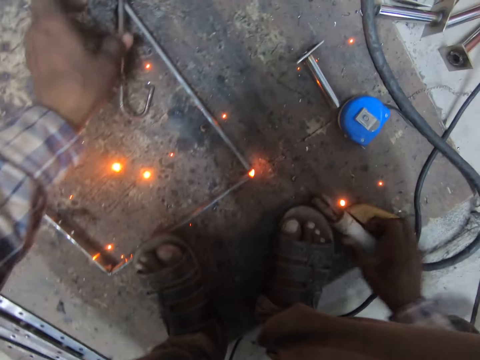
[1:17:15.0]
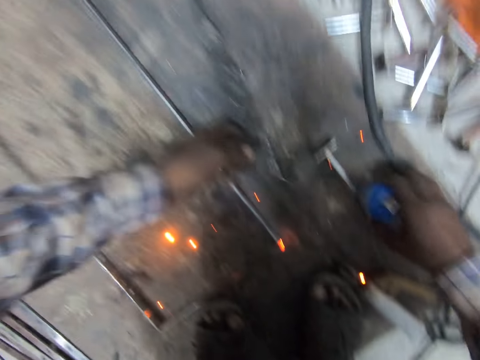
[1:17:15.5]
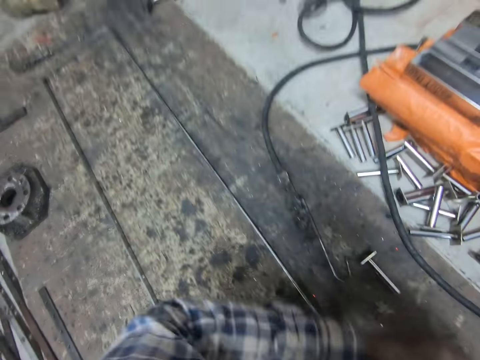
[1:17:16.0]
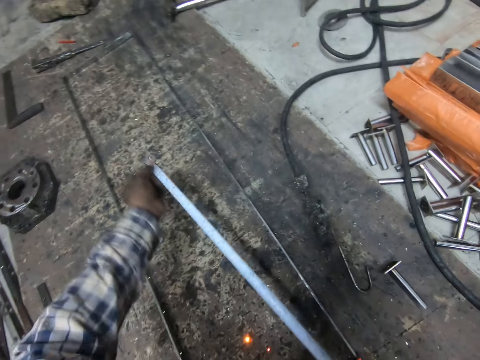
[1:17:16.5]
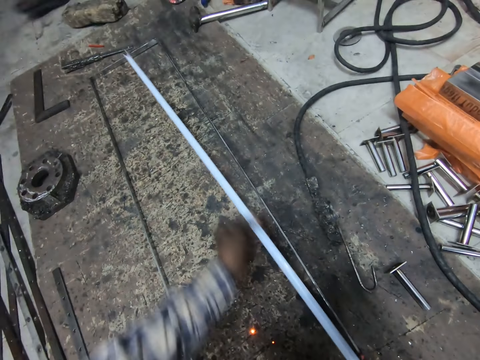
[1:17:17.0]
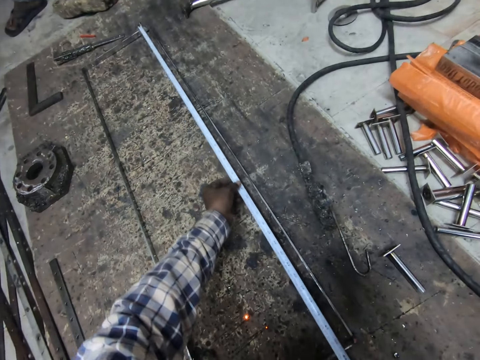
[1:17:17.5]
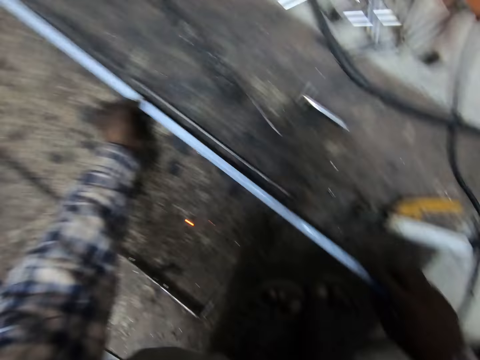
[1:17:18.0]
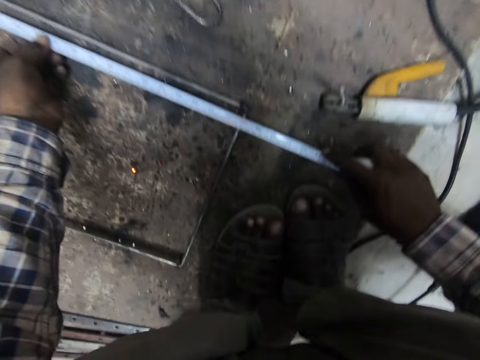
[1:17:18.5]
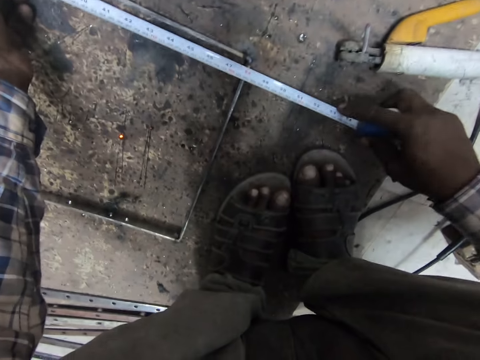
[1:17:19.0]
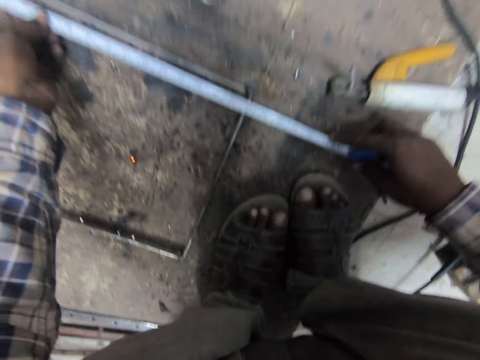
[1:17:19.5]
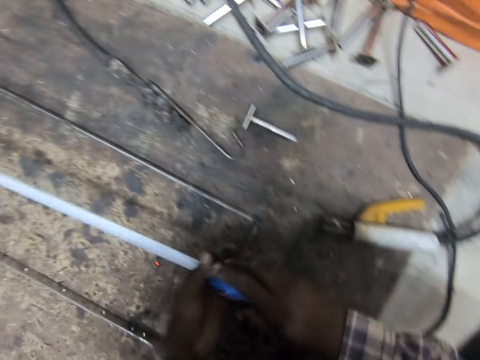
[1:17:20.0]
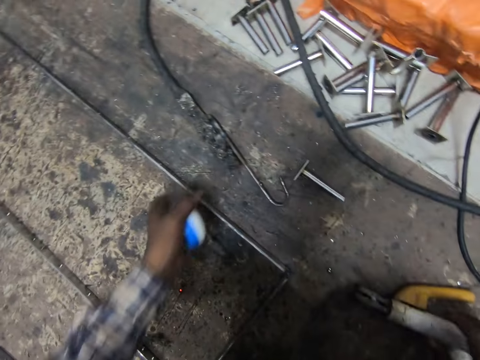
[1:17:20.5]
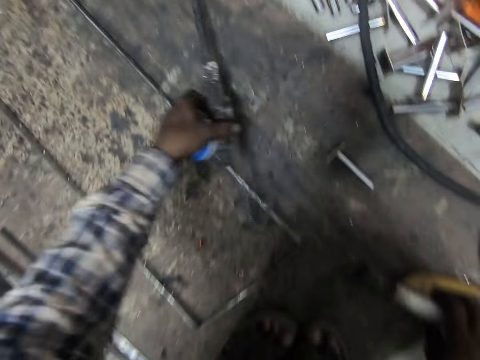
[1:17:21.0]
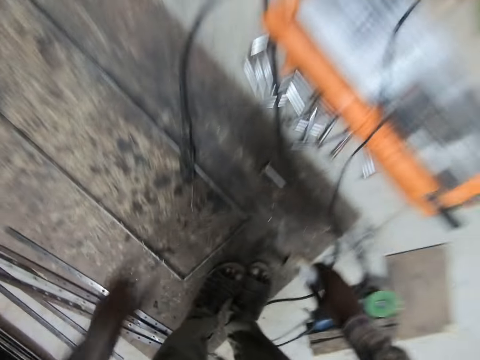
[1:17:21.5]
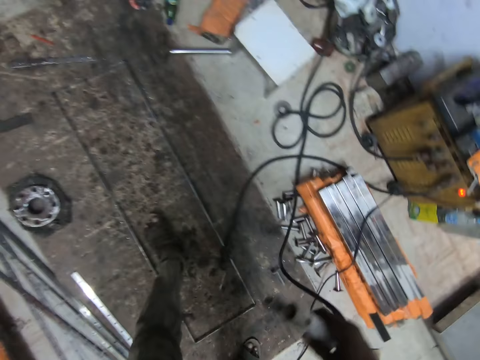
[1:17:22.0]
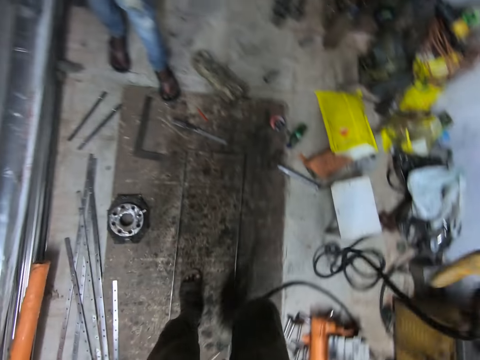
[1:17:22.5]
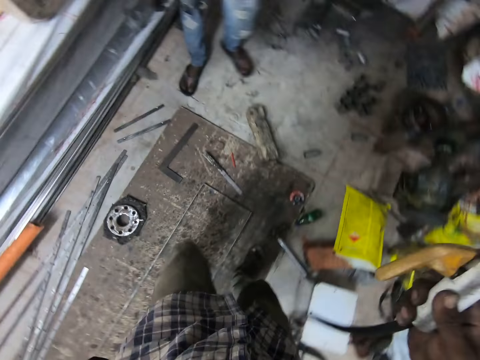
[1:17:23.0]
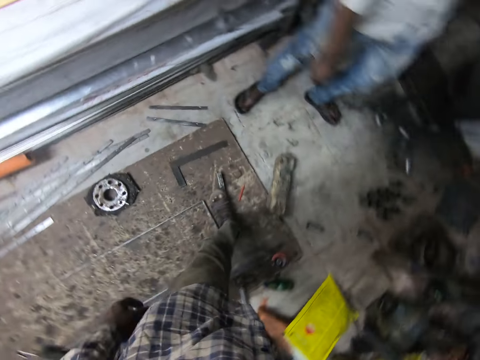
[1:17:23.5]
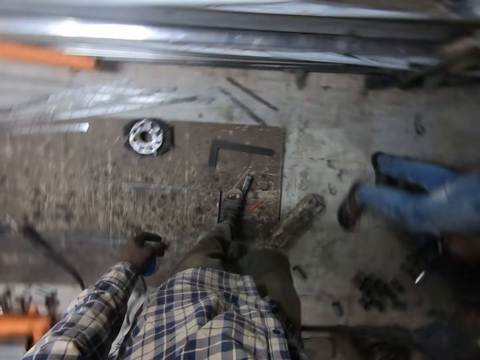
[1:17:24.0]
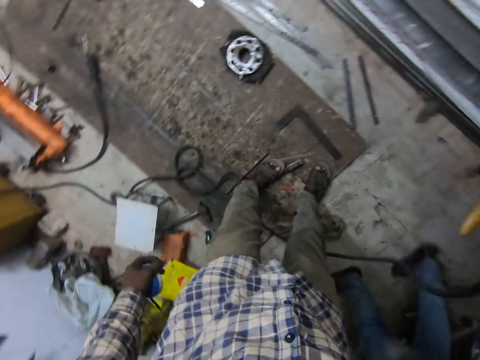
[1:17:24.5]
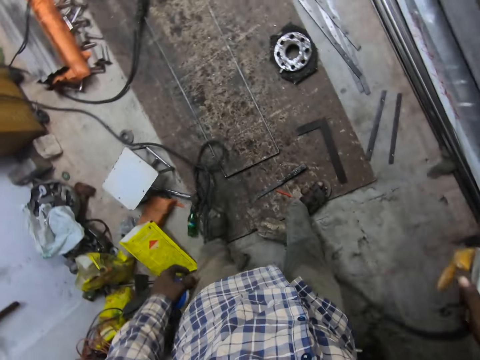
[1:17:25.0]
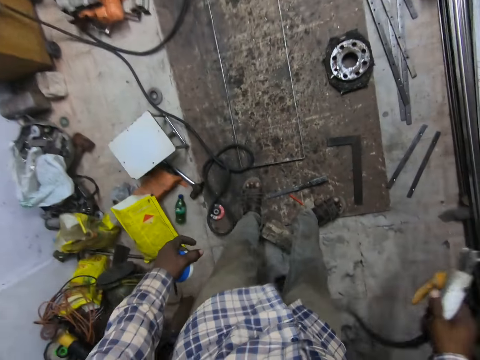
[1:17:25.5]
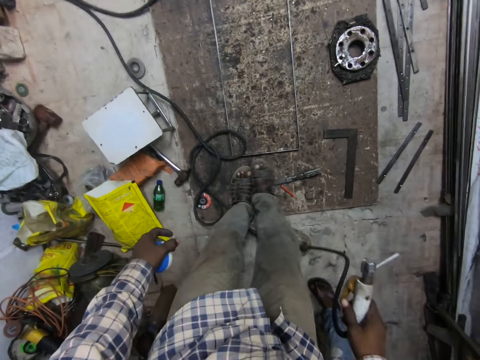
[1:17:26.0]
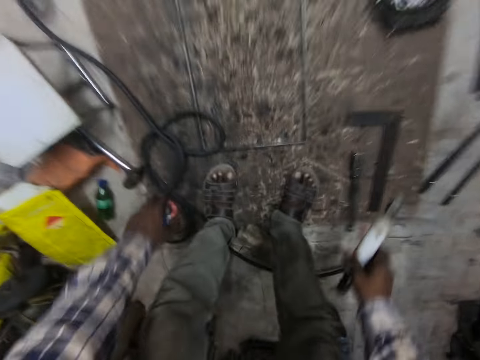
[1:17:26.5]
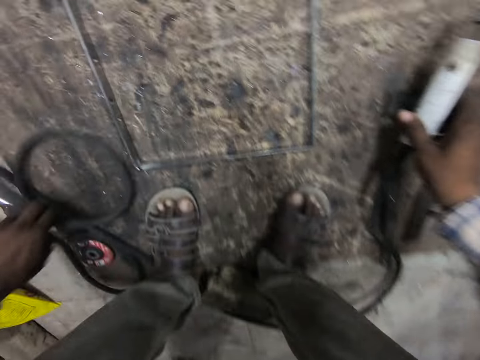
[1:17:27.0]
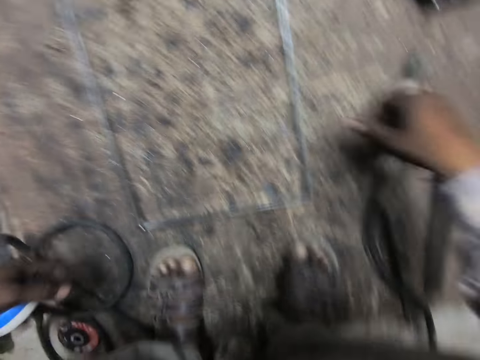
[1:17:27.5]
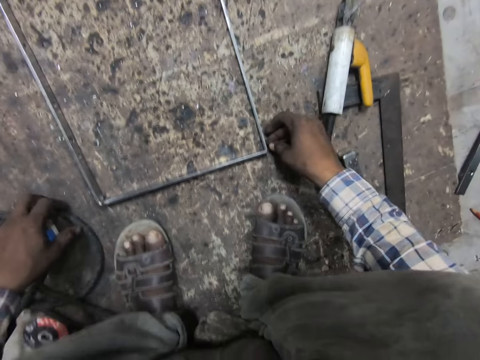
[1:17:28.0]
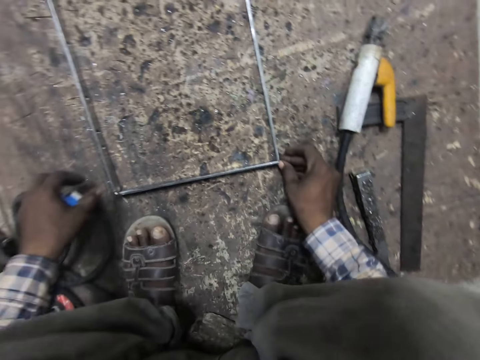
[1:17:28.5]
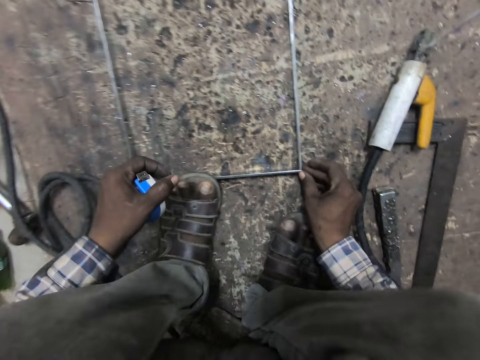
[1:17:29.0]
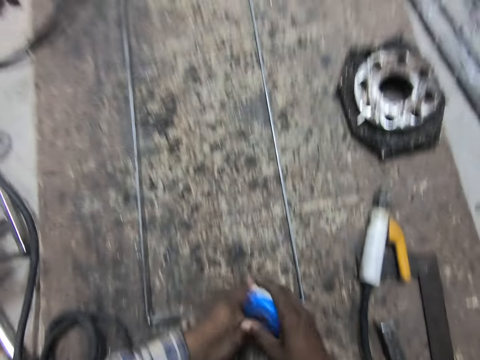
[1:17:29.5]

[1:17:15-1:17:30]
The camera wearer drops the welding machine on the wooden slab. He picks up the measuring tape from the wooden slab with his right hand. He pulls out the tape rule from the measuring tape. He measures the welded metal with the measuring tape. He holds the tape measure. He moves the tool with his left hand. He puts a metal hook on the metal structure. He moves to the other side. He holds the welding holder. He walks toward a man. The man walks away from the camera wearer. The camera wearer moves some tools with his legs on the wooden slab. He squats on the floor. He drops the welding machine on the wooden slab. He adjusts the welded metals. He steps on the metal structure with his leg.

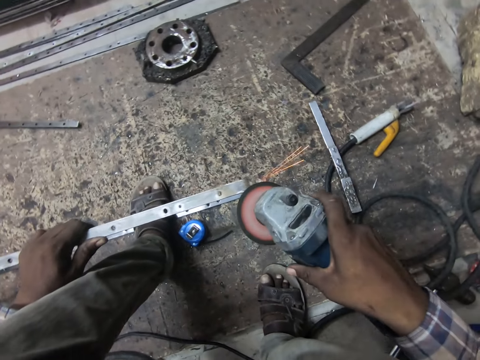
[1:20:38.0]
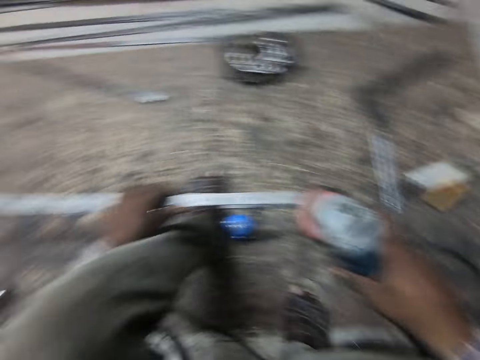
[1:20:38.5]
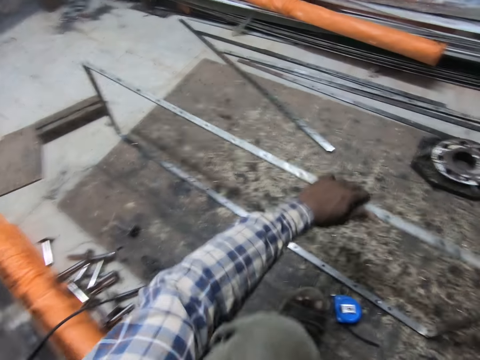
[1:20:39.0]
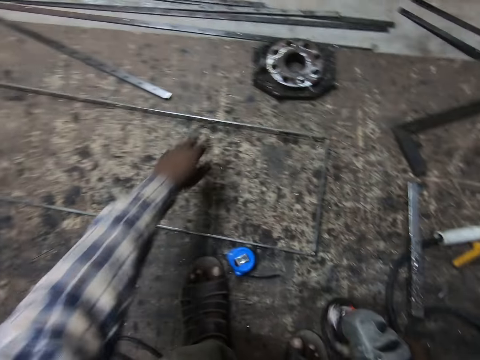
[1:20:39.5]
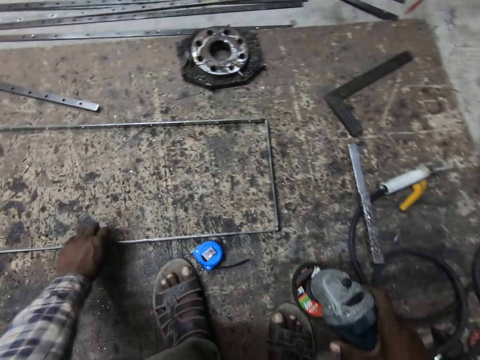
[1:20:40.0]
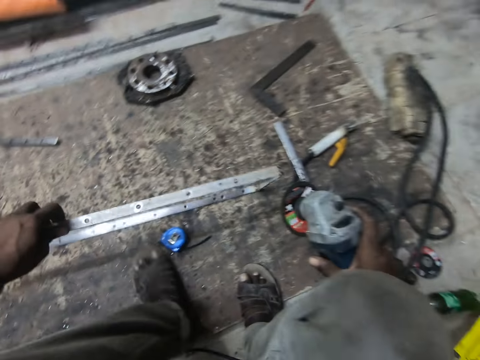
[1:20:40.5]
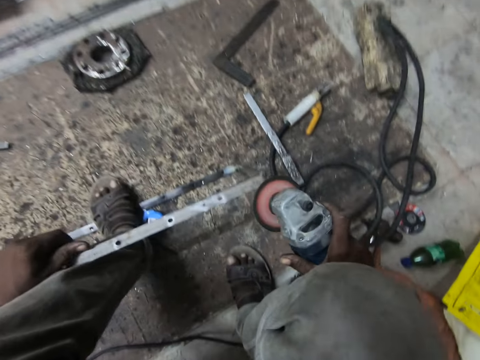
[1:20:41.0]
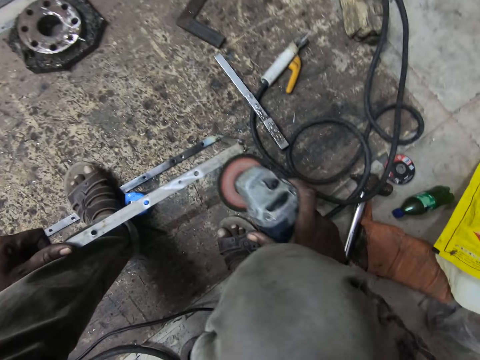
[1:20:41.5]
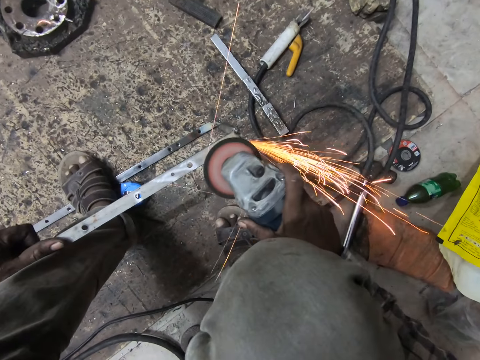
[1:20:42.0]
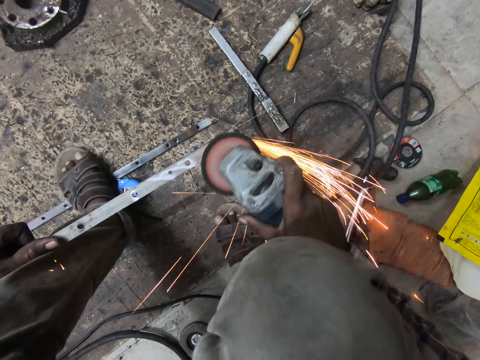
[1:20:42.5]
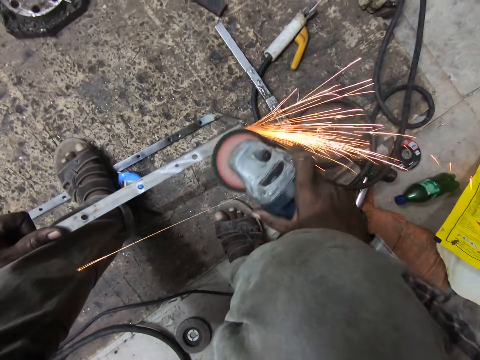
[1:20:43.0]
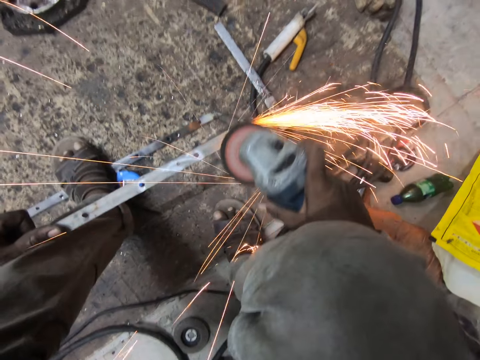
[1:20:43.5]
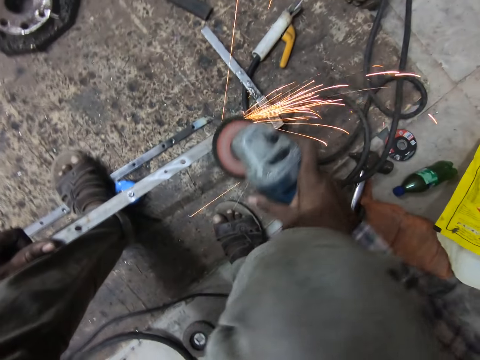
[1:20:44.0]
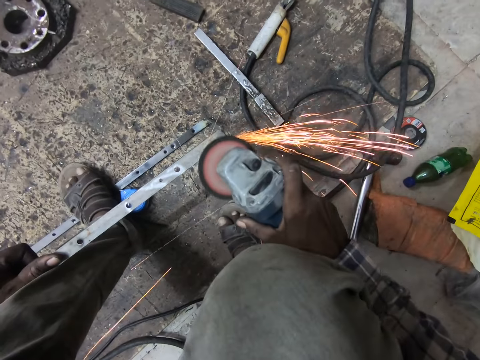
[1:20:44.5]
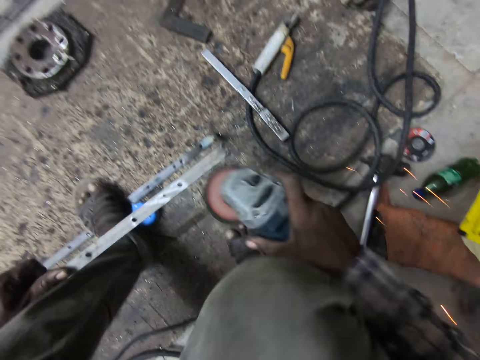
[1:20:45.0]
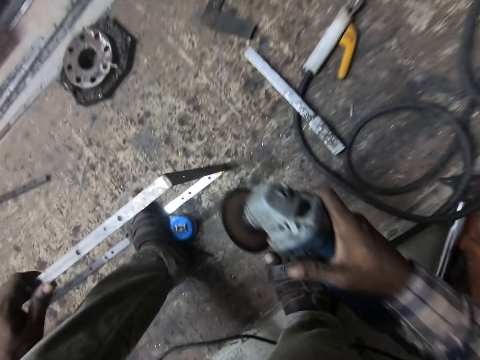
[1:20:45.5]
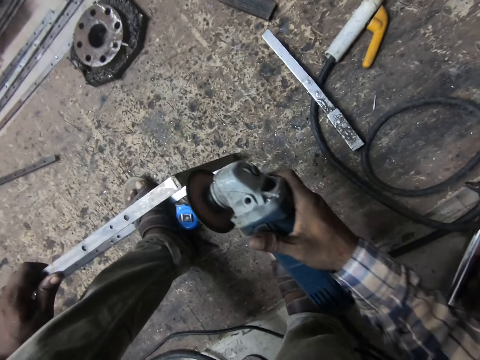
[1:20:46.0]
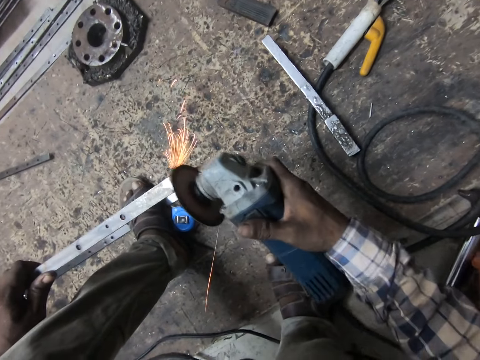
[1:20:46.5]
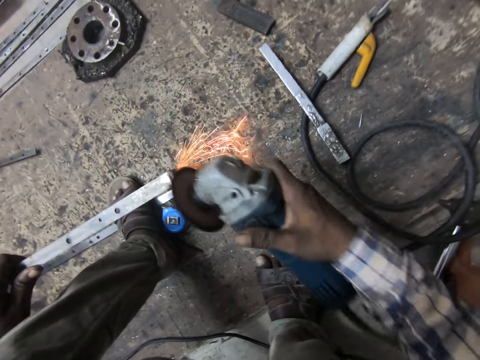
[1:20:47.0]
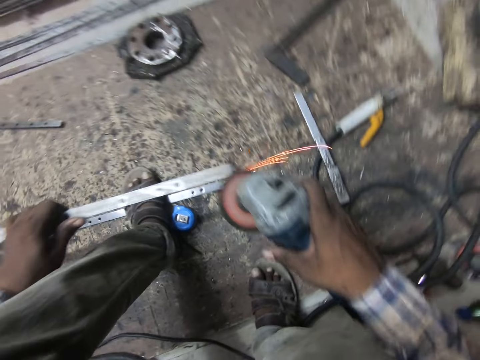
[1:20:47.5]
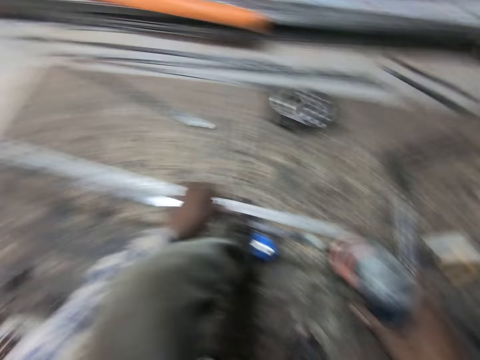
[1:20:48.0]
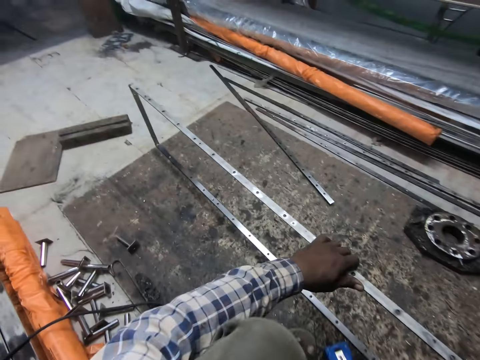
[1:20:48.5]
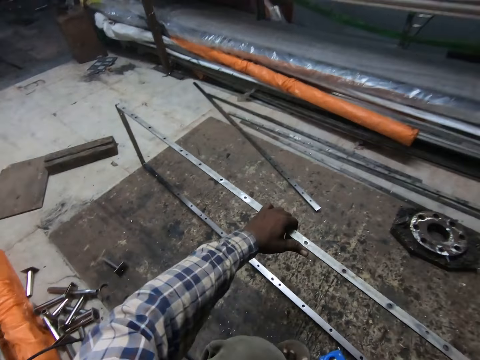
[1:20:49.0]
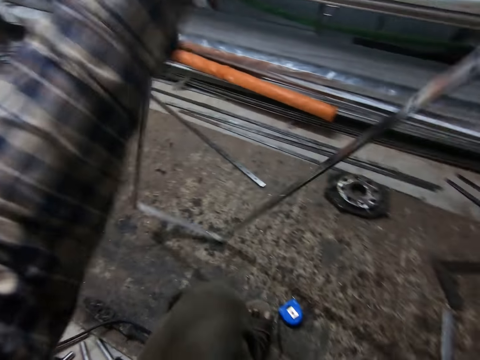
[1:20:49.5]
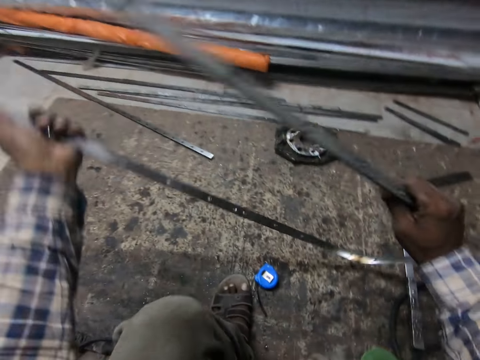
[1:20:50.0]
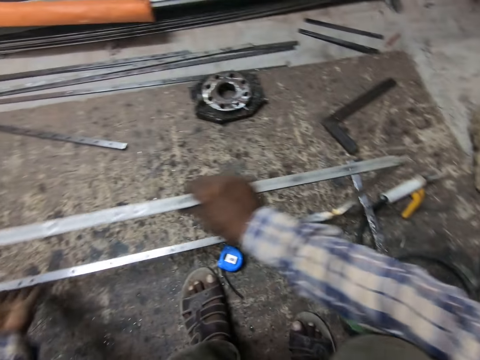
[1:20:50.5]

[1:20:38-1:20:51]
The camera wearer drops the metal. He turns the welded metal over with his left hand. He puts his left leg on the welded metal. He polishes the welded metal with the angle grinder. He turns the welded metal over with his left hand.
